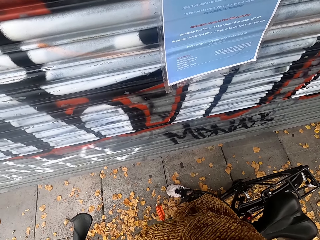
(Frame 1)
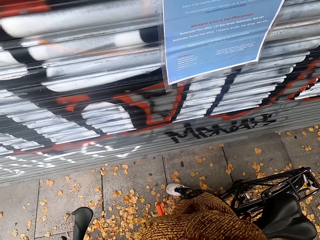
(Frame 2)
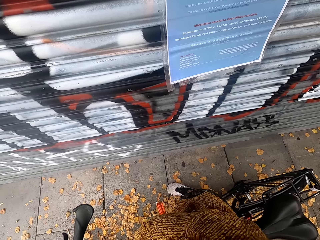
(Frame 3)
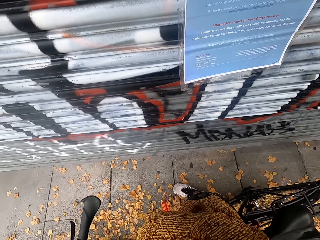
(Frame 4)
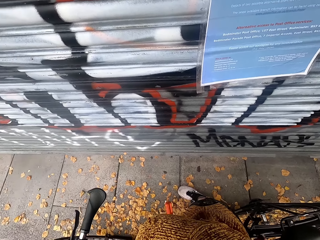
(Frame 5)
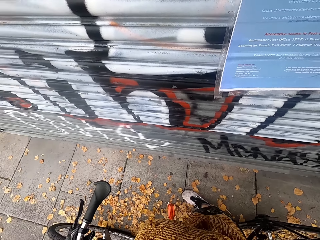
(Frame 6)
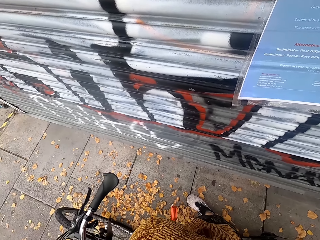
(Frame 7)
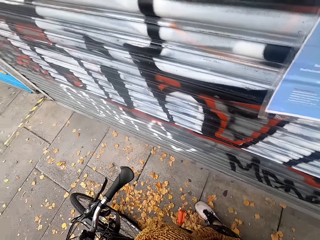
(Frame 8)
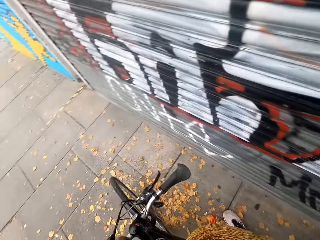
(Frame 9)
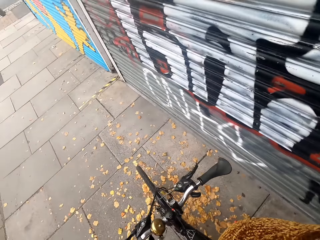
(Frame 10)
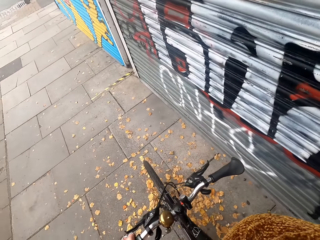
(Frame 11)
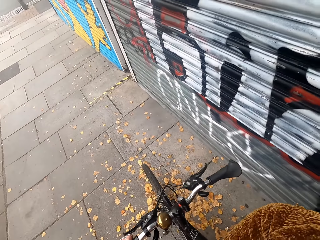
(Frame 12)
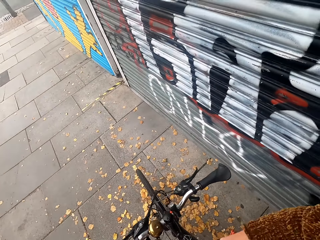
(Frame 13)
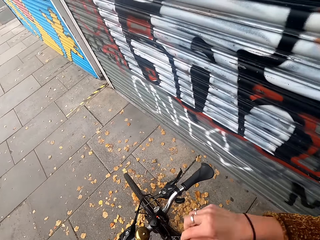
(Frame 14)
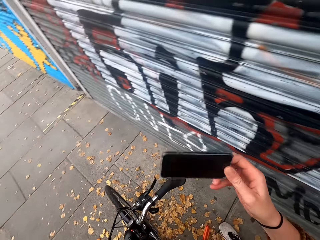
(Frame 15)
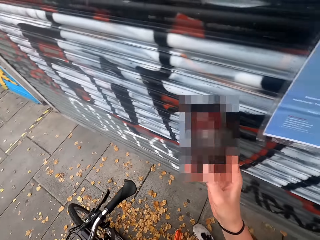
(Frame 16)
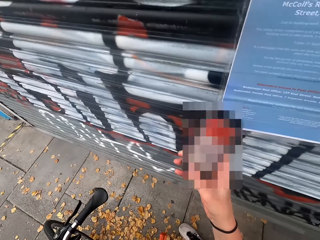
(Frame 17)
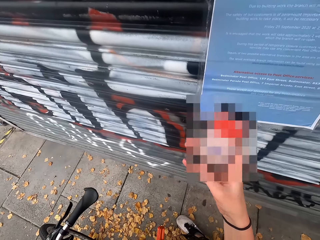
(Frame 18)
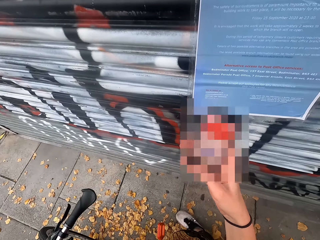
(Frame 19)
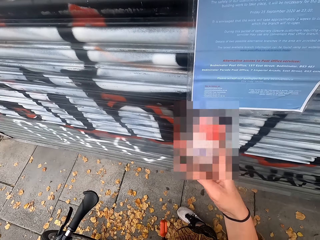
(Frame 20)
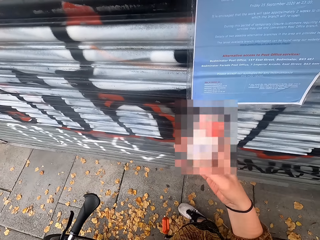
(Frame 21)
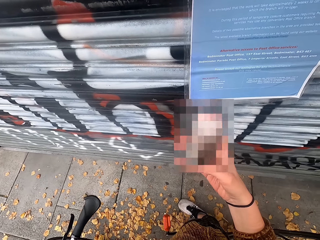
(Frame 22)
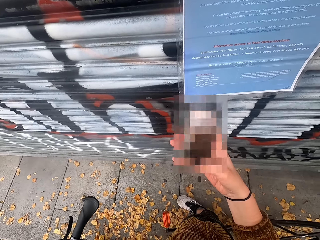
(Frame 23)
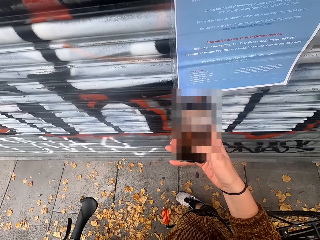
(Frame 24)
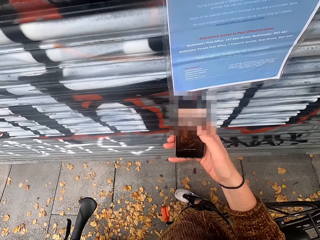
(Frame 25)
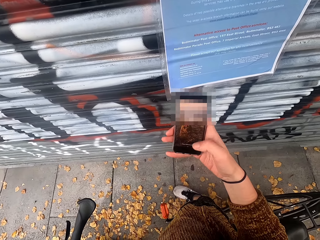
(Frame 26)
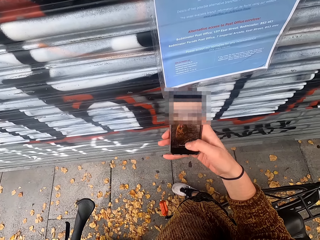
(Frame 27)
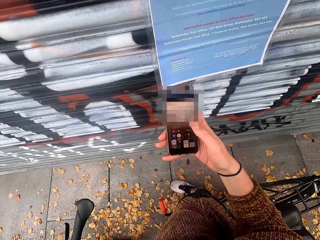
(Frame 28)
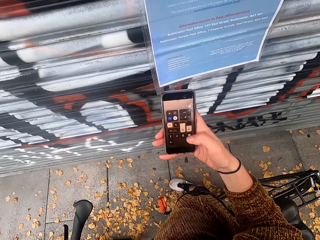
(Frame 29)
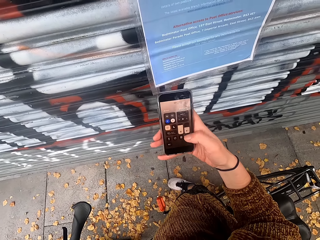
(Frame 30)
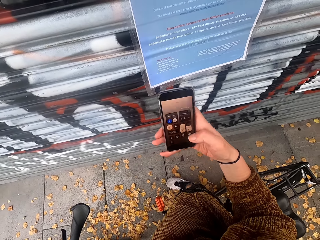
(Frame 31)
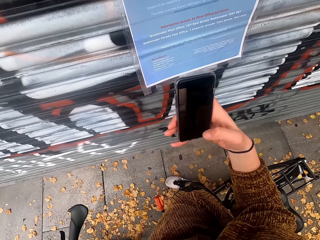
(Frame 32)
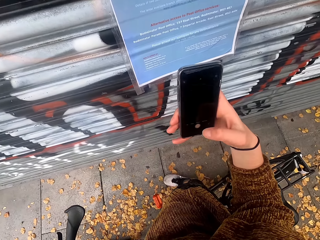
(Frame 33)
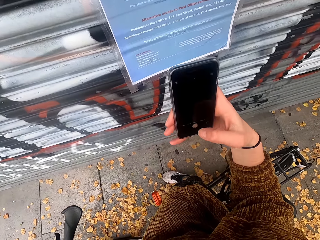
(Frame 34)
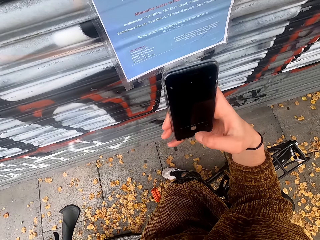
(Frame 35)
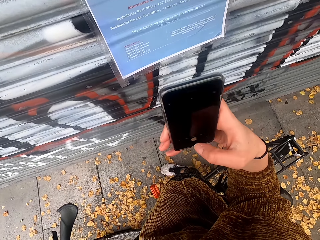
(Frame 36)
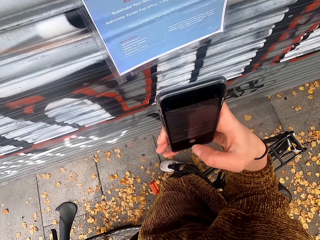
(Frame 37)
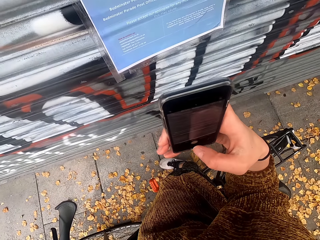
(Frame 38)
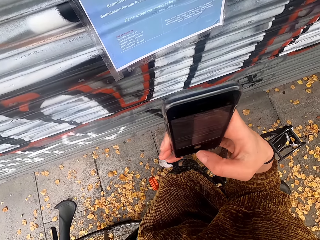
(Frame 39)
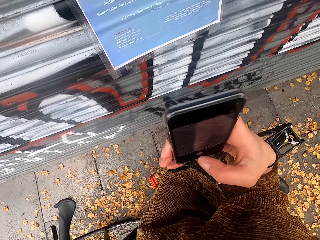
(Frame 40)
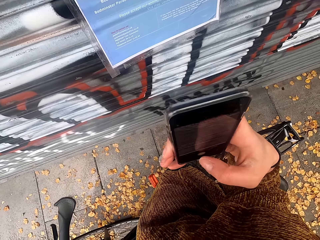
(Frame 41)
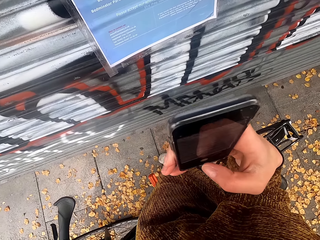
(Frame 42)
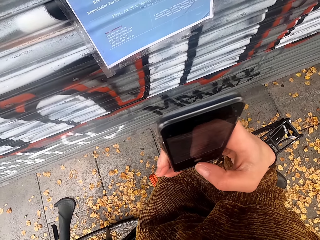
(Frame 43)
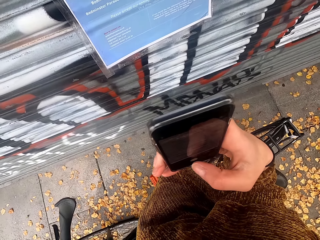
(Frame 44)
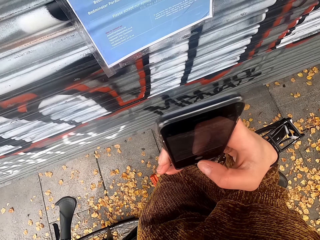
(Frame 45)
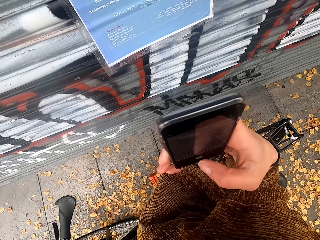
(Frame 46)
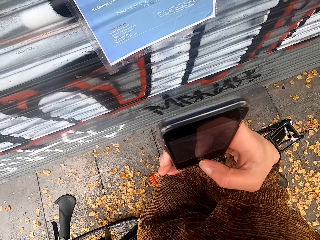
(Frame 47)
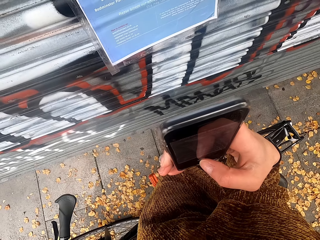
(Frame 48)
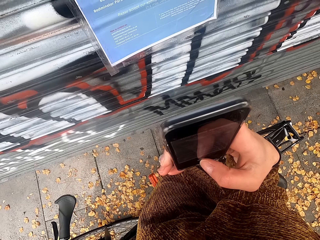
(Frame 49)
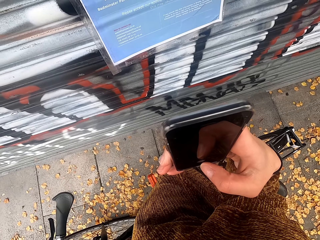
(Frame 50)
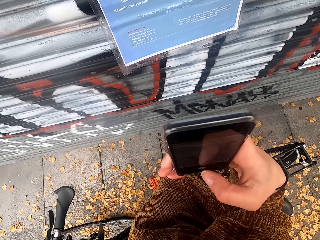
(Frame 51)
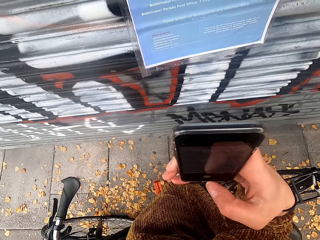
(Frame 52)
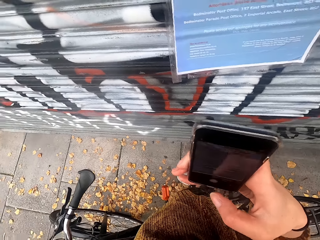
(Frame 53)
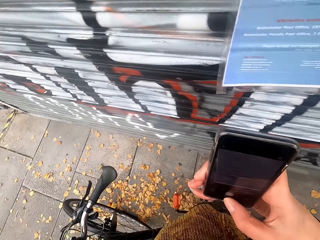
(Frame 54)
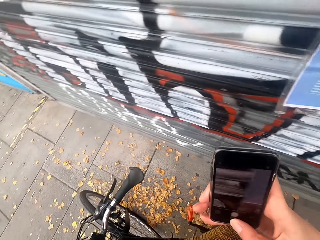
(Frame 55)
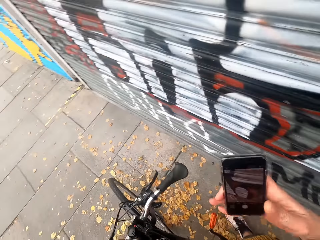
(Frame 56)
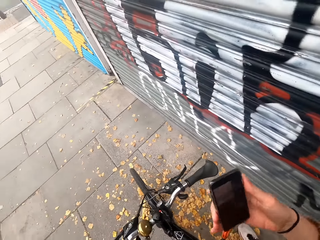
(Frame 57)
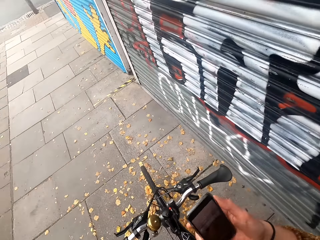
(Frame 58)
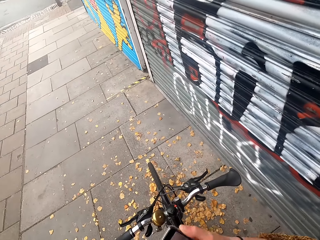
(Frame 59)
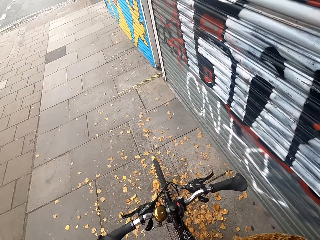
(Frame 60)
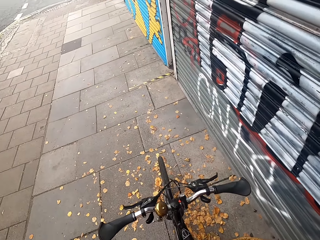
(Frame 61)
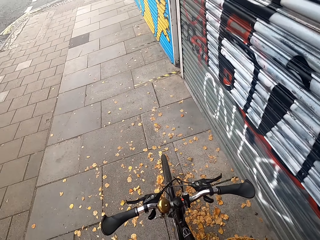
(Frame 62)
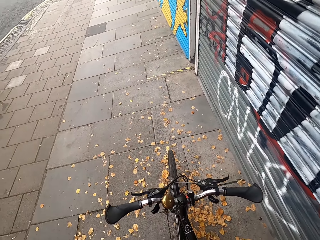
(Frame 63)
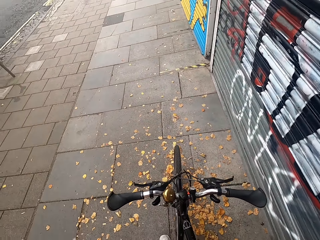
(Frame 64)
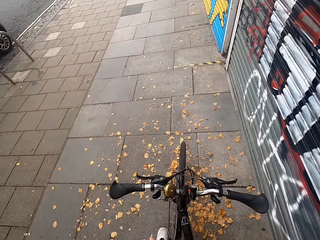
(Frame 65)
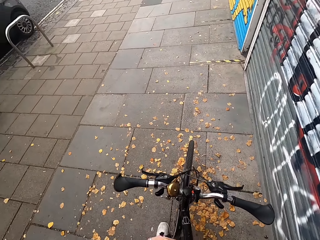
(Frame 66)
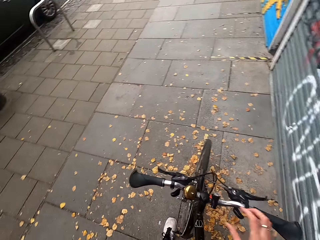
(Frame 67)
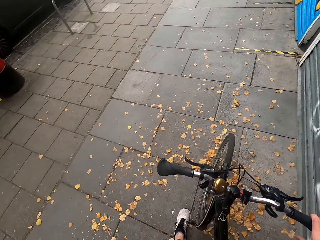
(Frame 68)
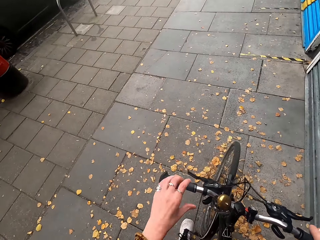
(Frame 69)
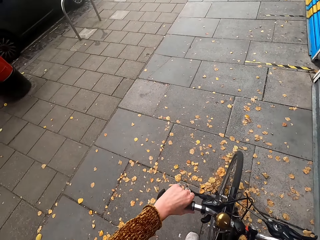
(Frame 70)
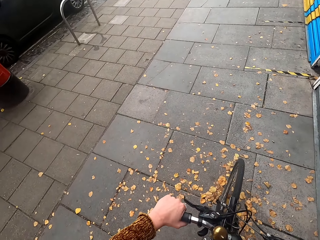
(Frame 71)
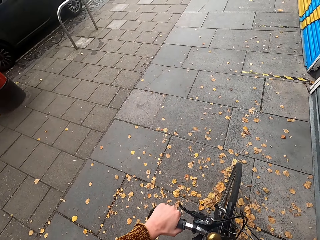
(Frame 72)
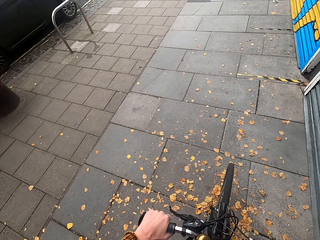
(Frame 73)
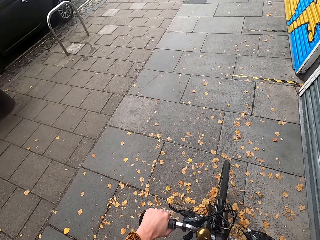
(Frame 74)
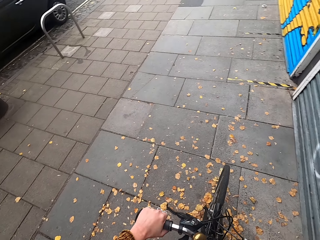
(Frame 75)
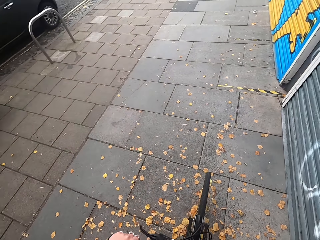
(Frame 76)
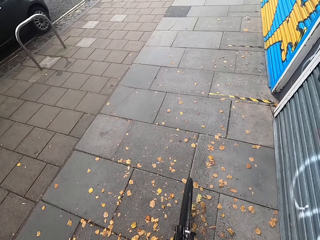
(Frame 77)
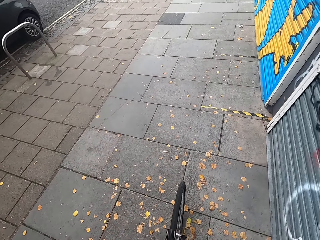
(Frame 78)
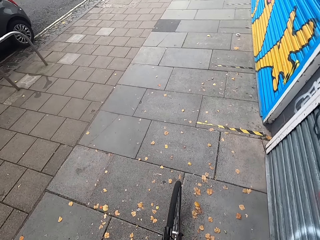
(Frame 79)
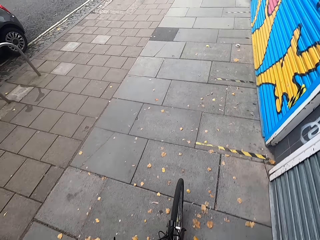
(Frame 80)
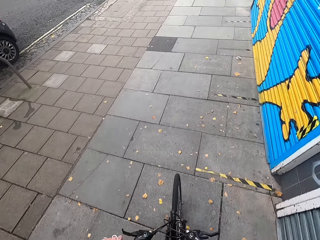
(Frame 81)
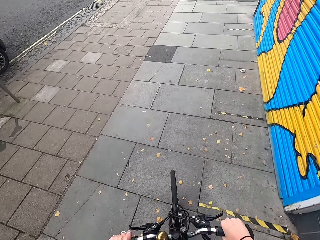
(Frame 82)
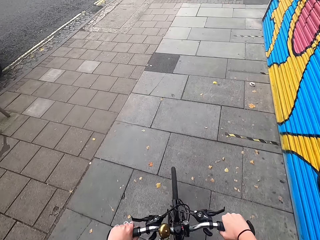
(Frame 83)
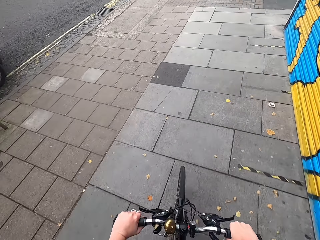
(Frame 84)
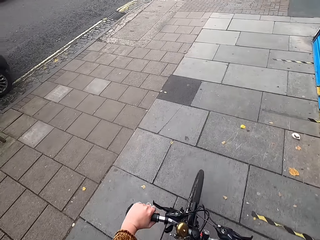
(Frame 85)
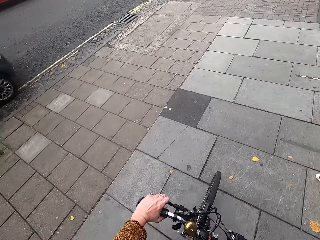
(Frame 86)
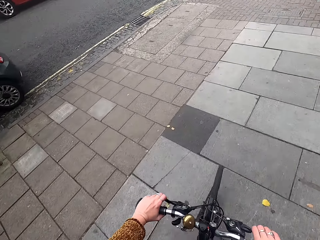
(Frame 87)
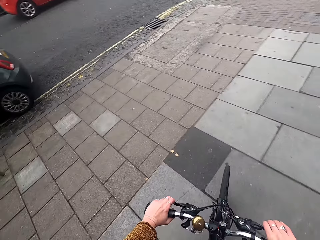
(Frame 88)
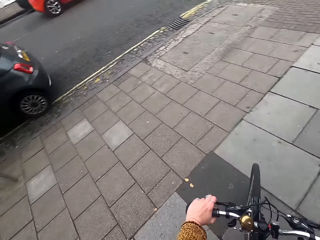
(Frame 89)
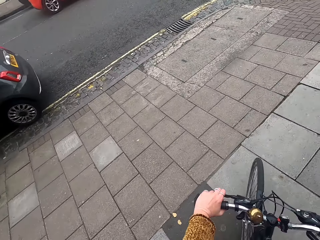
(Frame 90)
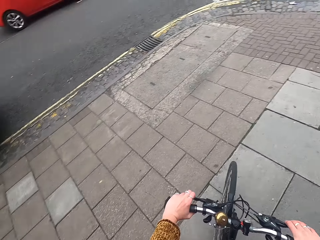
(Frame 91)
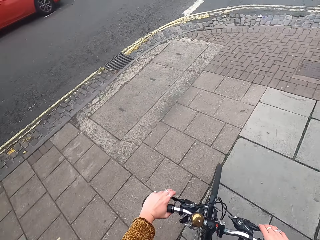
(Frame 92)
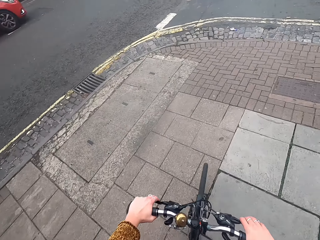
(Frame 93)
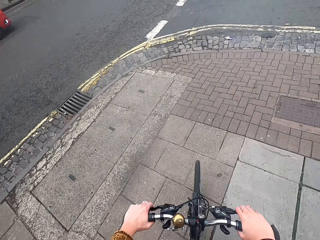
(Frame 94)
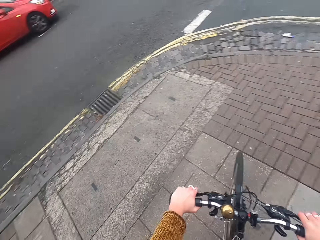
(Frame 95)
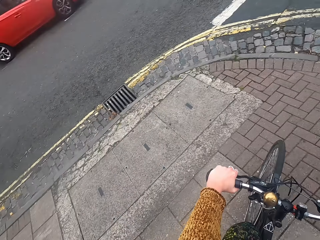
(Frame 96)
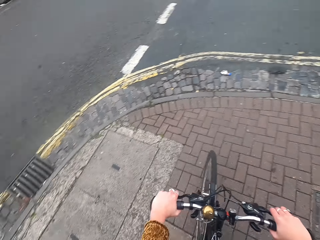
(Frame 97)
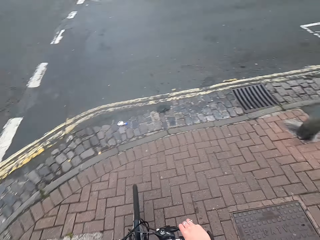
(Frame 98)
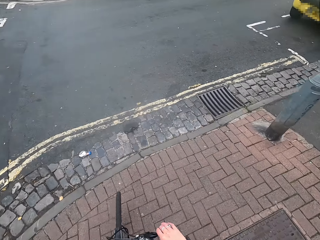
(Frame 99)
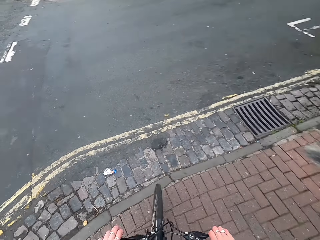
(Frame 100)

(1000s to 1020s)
The camera wearer takes her phone from her pocket. She operates the phone with her right hand. She grabs the right handle of the bicycle with her right hand, and grabs the left handle of the bicycle with her left hand. She rides the bicycle on a walkway.

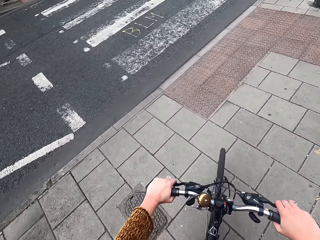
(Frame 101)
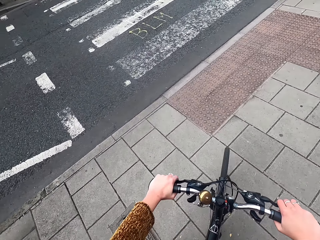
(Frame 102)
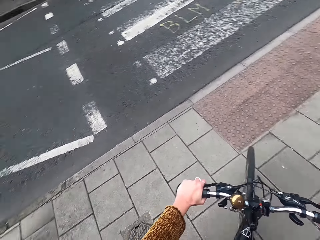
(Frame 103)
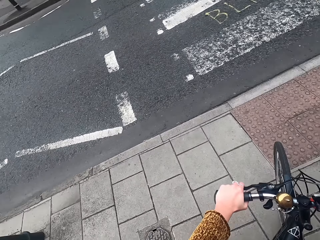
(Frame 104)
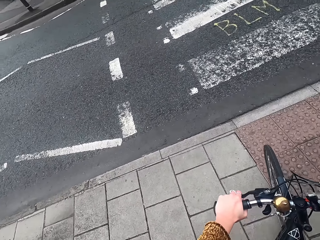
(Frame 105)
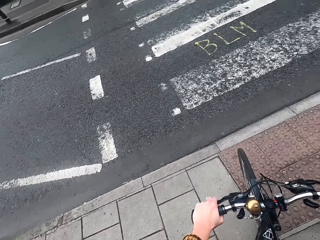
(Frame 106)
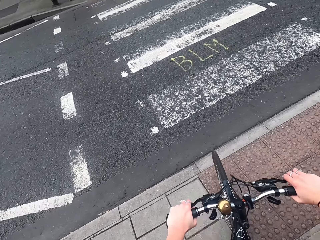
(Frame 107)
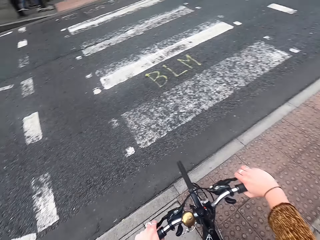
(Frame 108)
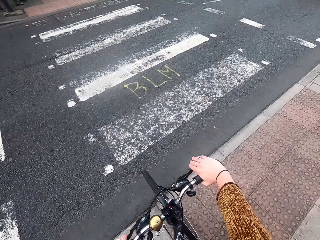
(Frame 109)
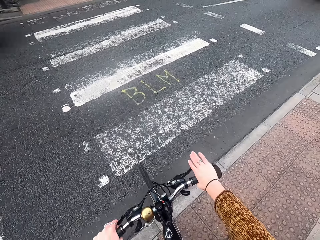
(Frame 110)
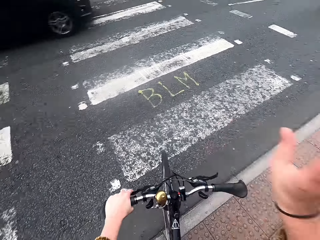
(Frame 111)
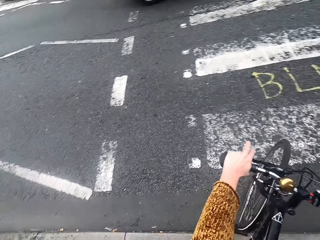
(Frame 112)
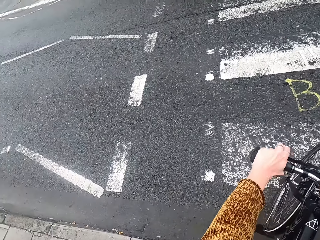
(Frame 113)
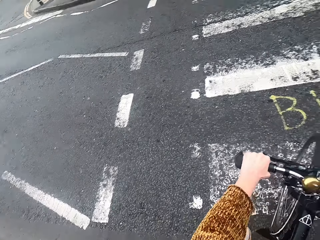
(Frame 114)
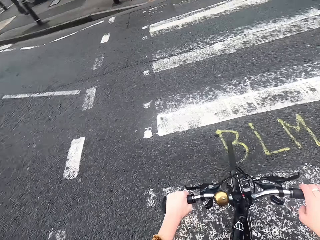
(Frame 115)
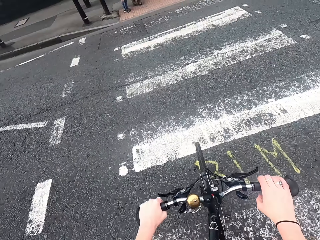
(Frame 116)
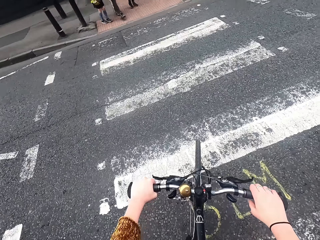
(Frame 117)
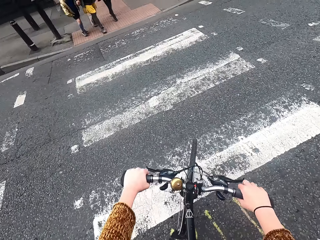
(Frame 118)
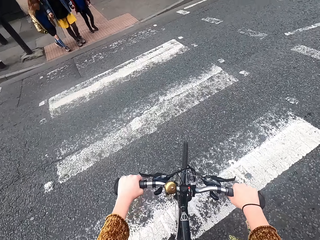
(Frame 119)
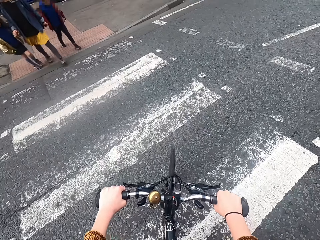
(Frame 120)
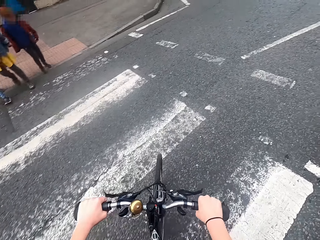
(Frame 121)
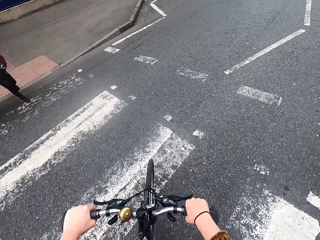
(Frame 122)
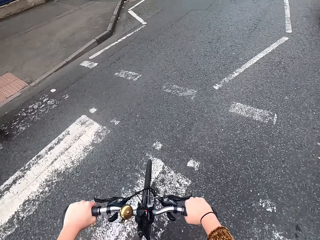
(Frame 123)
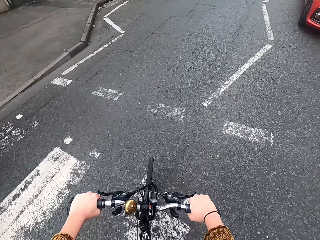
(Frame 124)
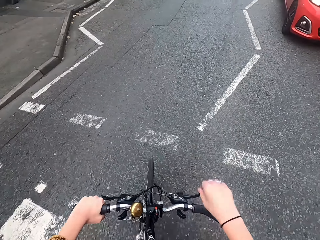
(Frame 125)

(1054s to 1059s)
The camera wearer rides the bicycle onto a road. A black car drives past them.
